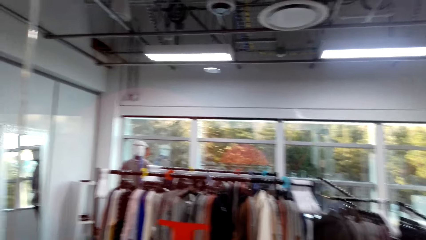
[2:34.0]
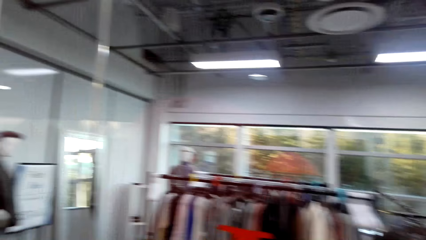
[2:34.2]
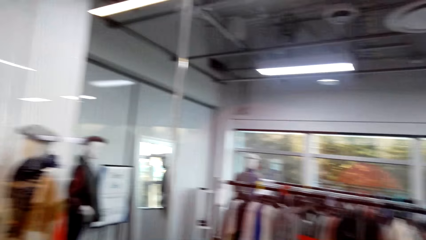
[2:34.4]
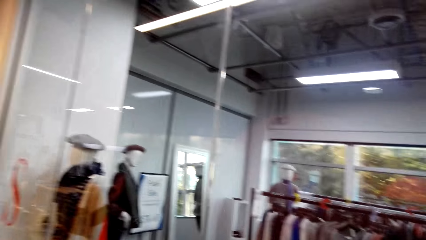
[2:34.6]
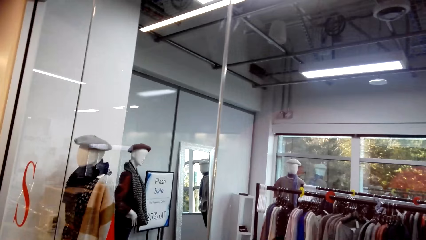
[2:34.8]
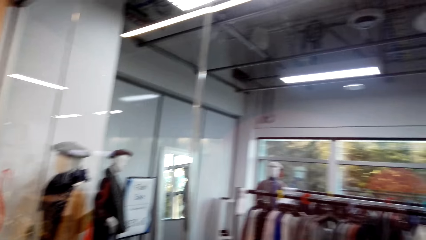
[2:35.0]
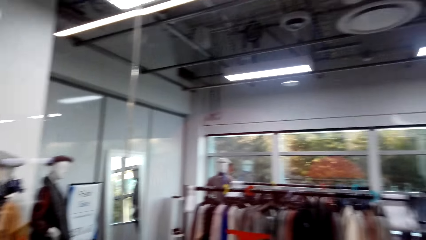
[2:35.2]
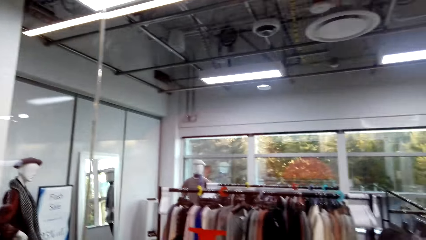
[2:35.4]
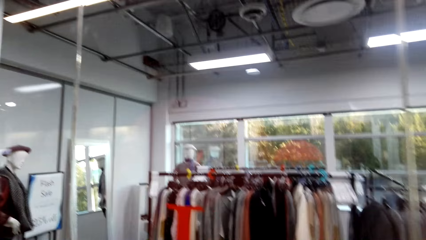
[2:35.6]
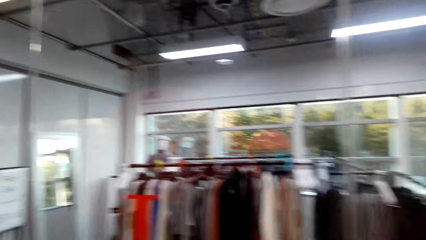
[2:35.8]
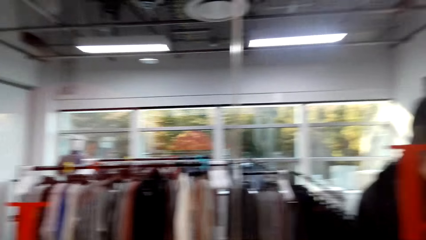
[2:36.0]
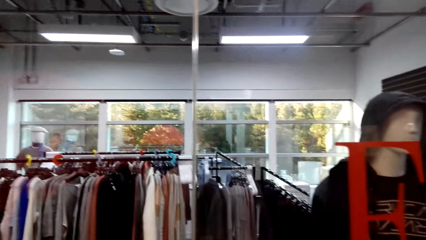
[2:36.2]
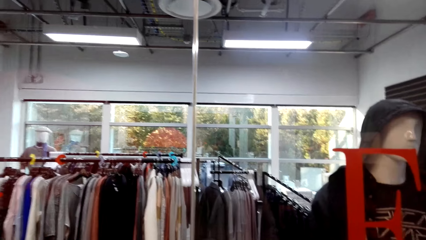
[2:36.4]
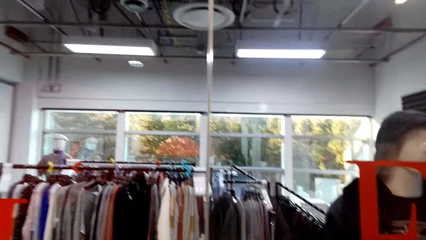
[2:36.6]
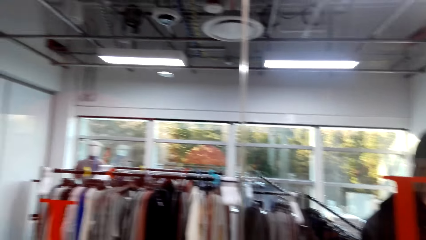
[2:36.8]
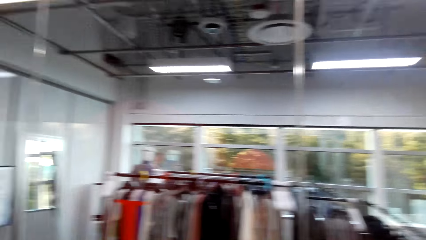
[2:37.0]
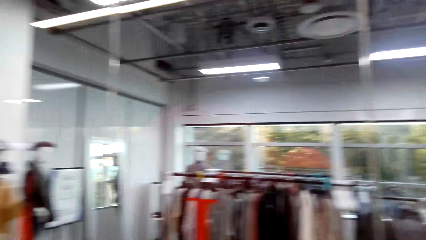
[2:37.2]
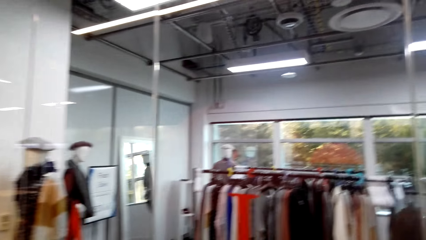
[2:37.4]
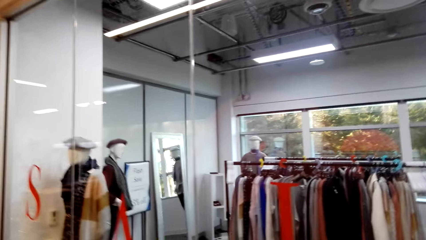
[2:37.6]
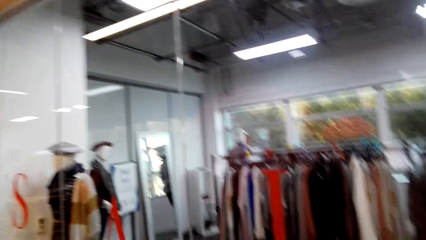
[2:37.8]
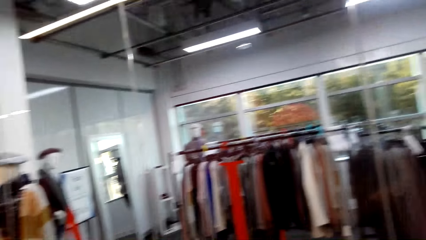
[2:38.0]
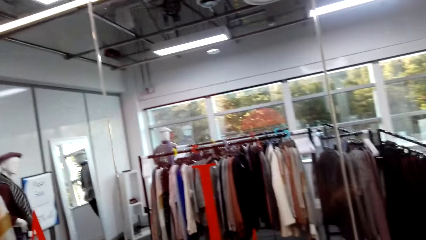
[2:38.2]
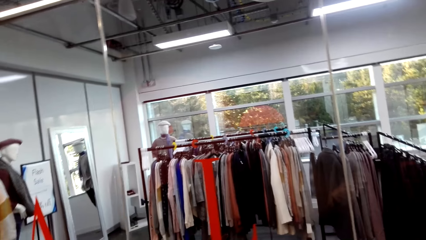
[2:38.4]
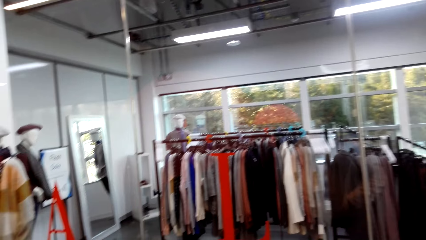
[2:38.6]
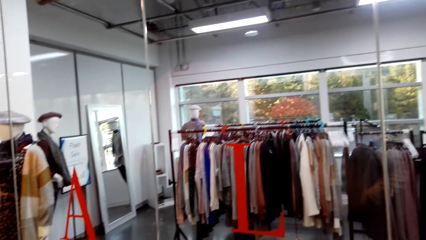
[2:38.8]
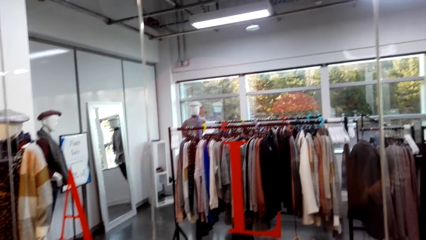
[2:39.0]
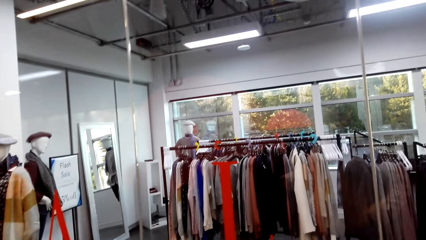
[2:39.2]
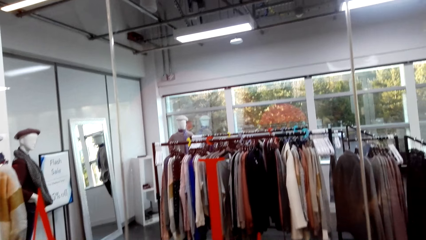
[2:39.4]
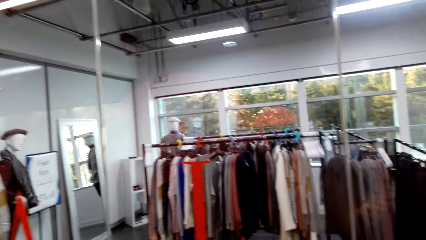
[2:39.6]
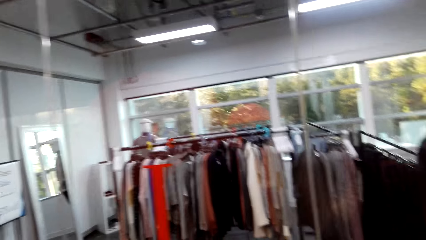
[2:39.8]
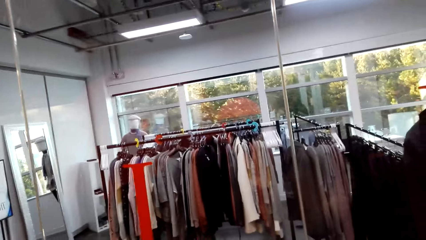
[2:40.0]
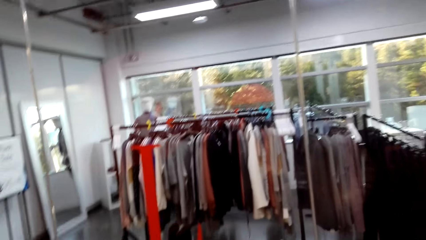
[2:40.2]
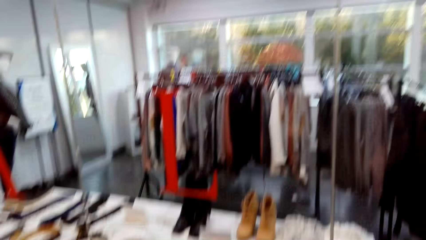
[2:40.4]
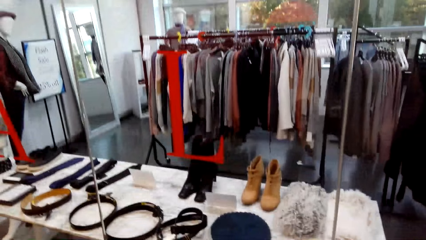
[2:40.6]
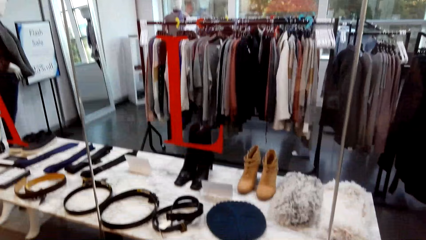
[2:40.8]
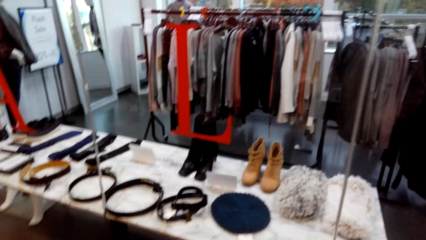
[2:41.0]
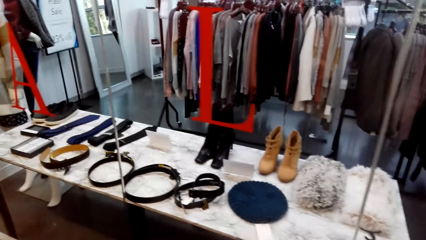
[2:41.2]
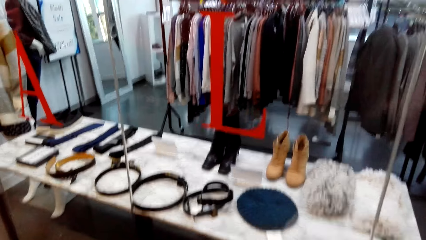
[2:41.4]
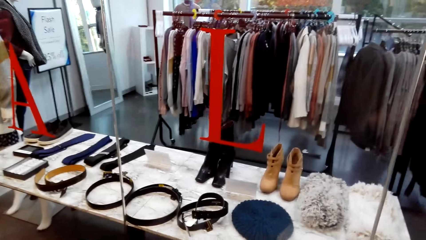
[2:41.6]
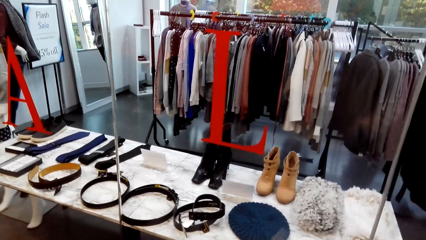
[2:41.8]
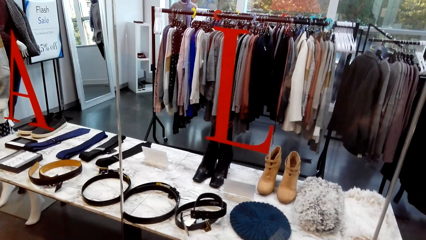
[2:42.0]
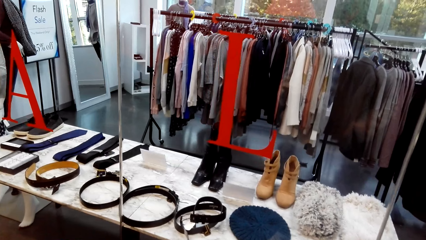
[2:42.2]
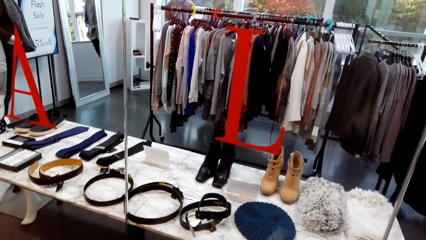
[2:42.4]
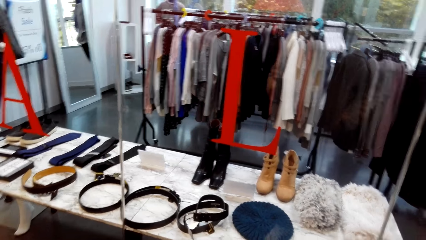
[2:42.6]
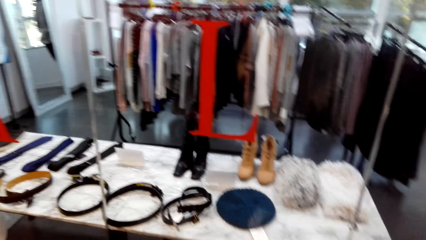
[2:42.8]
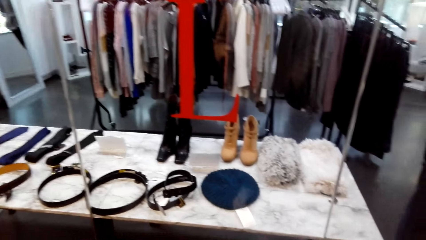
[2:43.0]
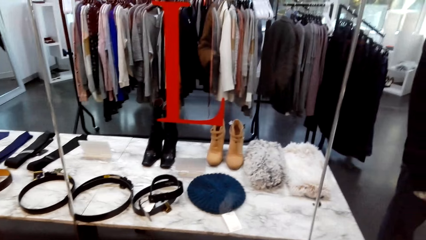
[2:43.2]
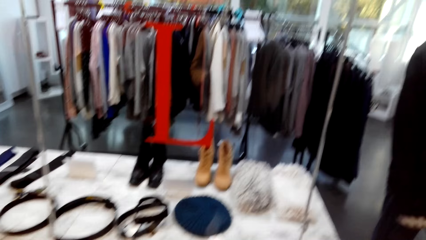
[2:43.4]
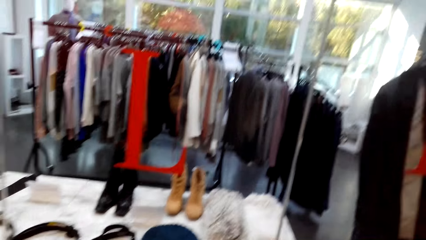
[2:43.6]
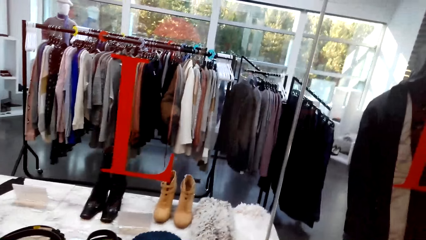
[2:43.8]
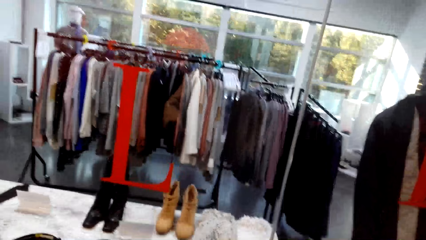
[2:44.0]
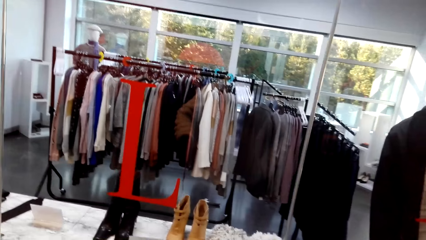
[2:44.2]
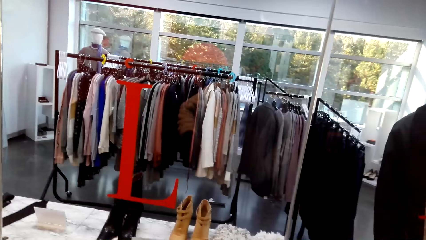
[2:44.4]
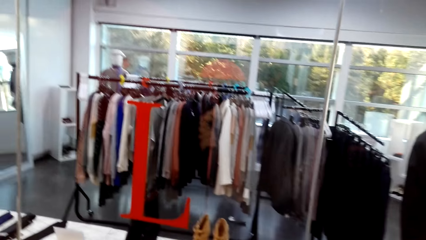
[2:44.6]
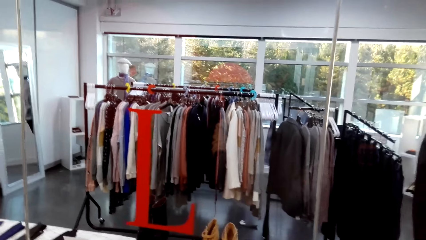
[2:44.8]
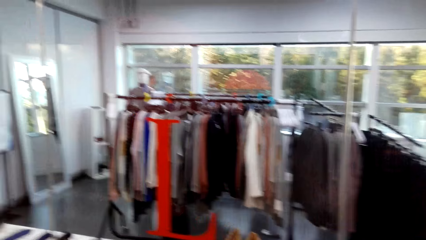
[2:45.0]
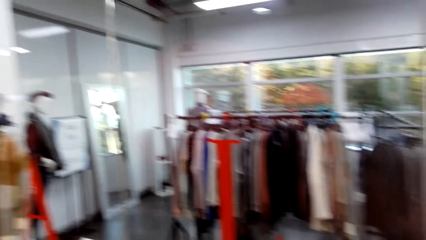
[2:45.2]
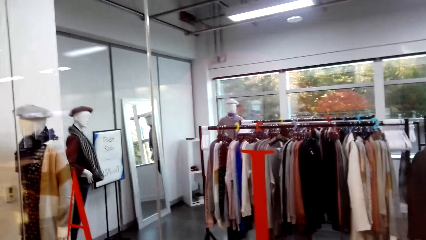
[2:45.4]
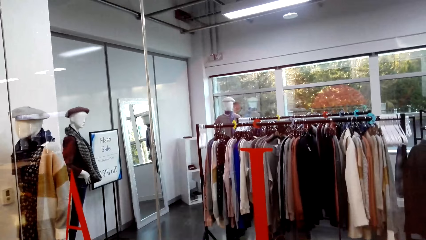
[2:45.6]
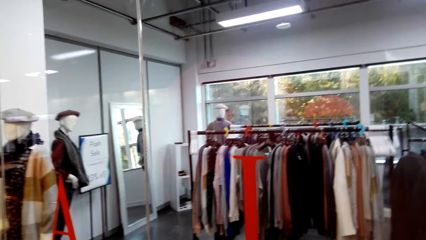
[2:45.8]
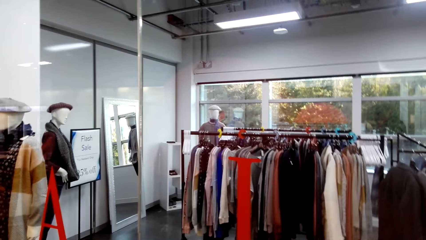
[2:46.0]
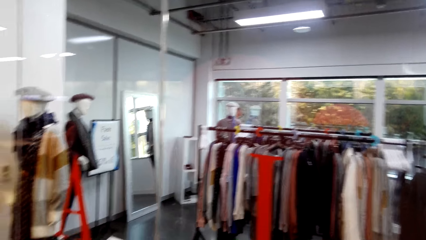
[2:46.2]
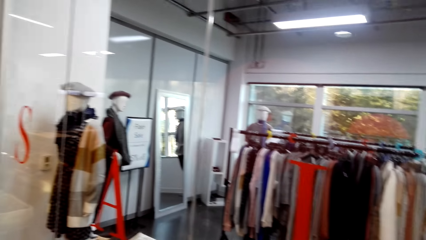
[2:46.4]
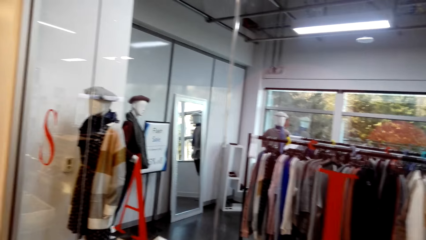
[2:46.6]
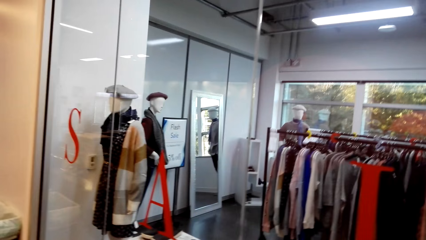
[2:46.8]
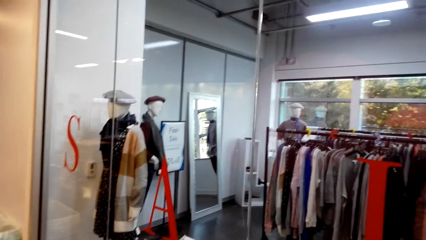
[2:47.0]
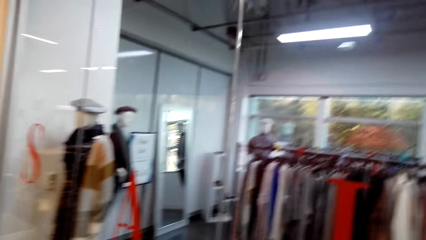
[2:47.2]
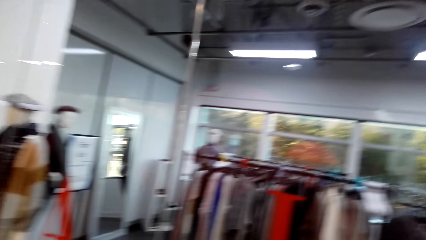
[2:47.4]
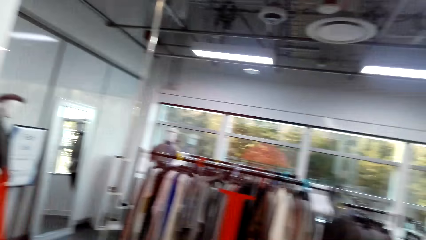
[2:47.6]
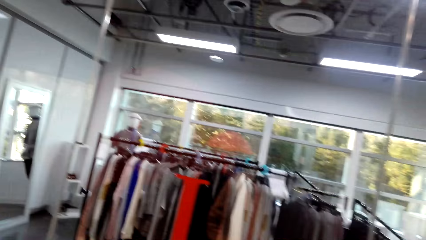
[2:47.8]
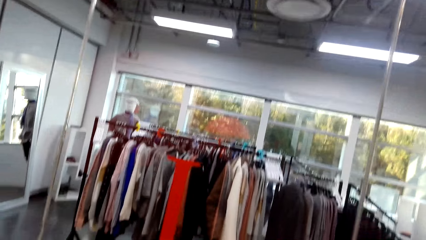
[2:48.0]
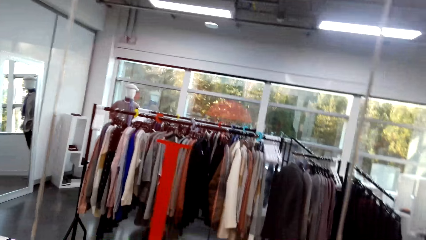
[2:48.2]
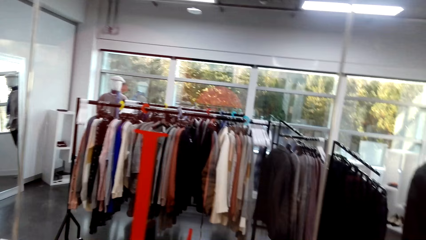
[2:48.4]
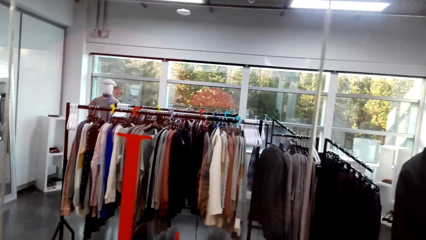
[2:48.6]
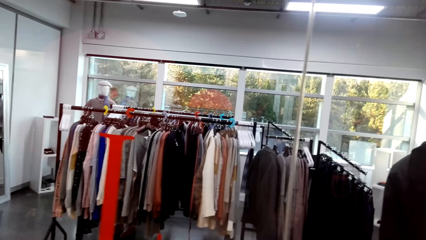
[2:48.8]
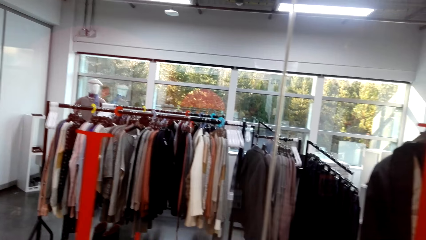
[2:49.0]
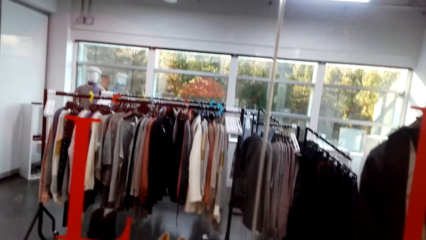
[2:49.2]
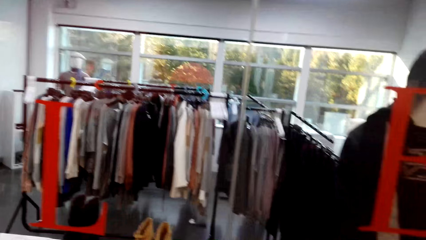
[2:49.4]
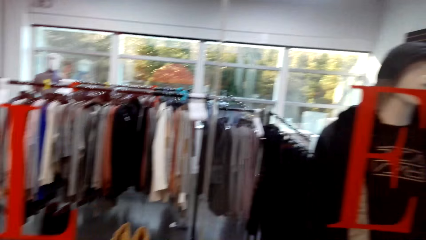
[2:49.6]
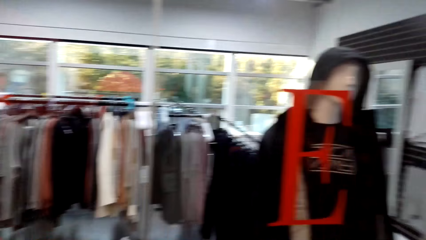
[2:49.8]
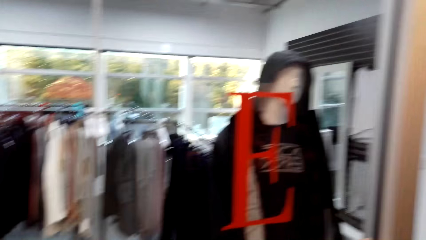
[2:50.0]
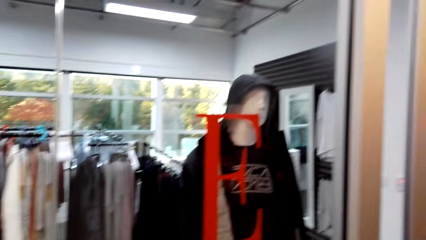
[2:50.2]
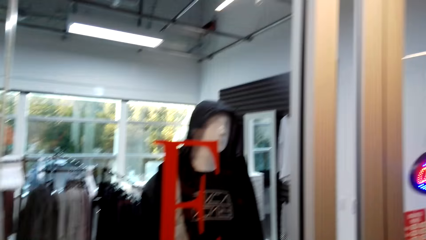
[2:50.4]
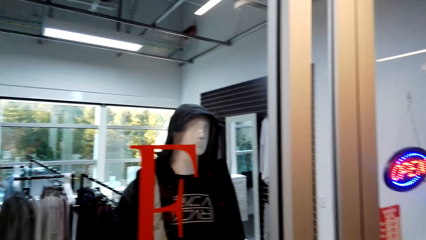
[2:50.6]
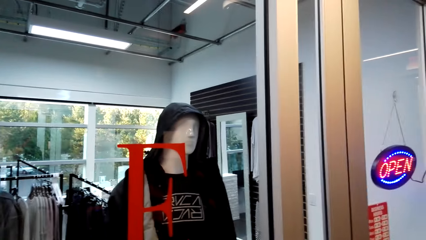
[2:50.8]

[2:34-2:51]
The camera wearer does window shopping repeatedly.
